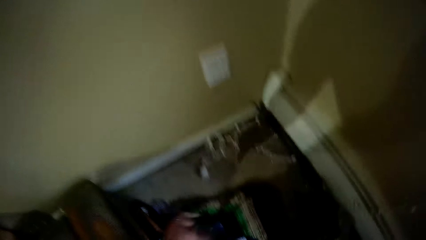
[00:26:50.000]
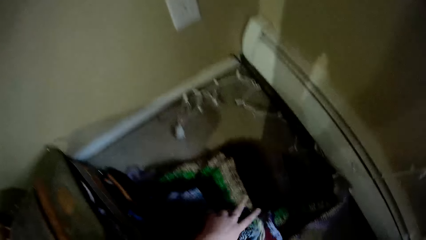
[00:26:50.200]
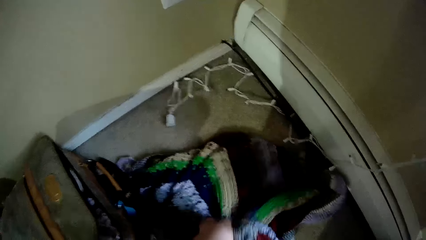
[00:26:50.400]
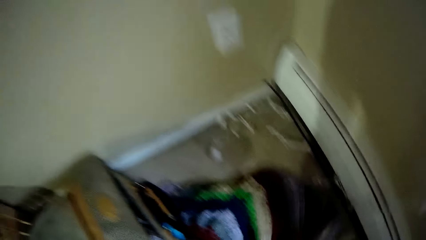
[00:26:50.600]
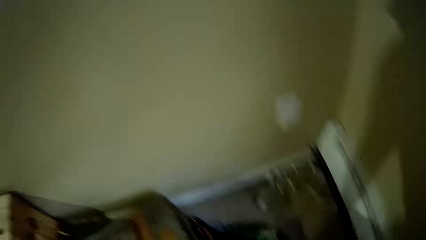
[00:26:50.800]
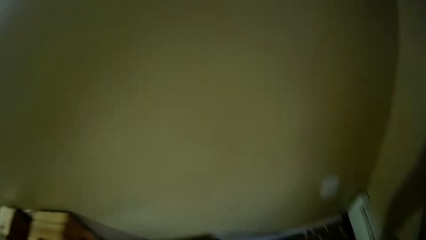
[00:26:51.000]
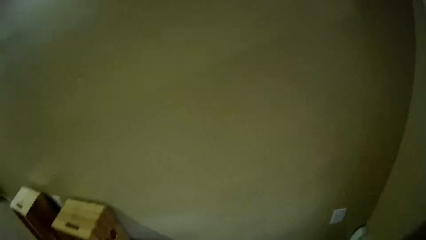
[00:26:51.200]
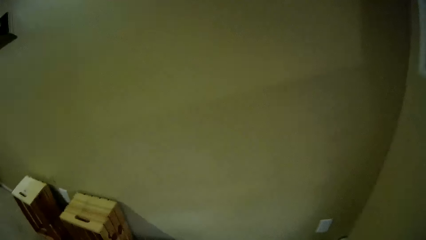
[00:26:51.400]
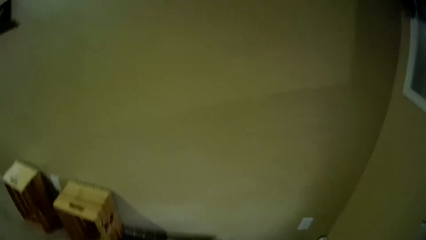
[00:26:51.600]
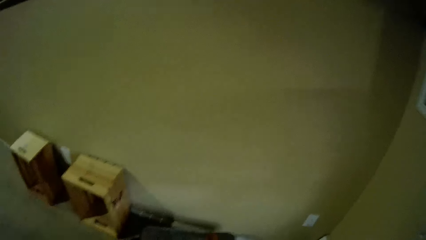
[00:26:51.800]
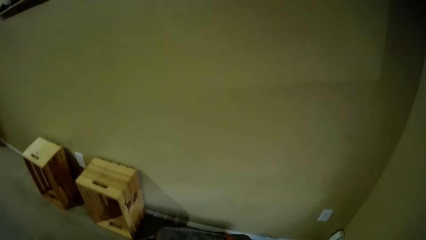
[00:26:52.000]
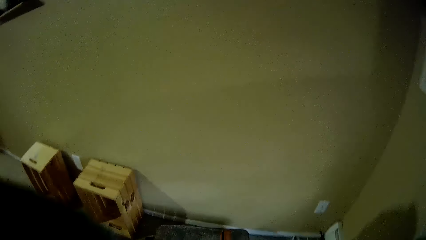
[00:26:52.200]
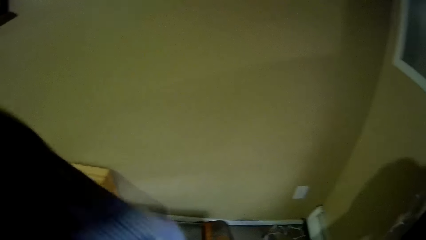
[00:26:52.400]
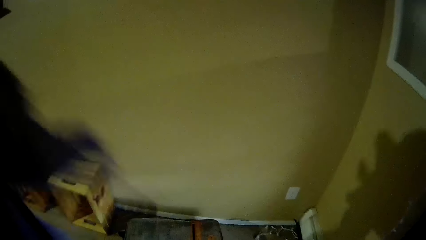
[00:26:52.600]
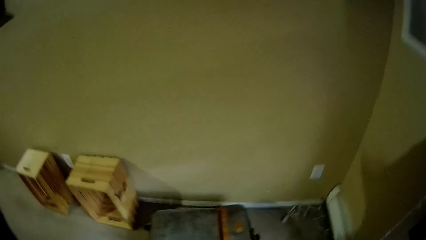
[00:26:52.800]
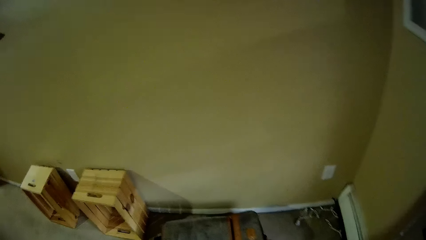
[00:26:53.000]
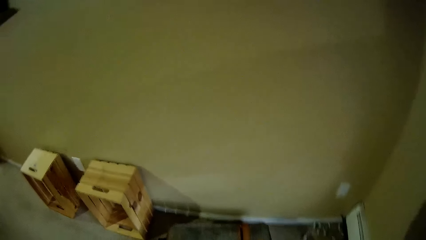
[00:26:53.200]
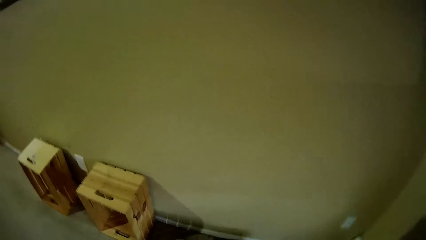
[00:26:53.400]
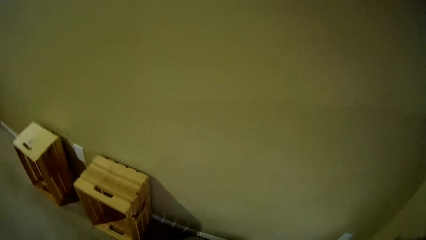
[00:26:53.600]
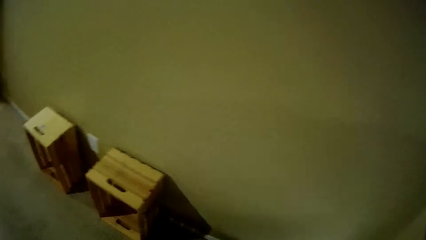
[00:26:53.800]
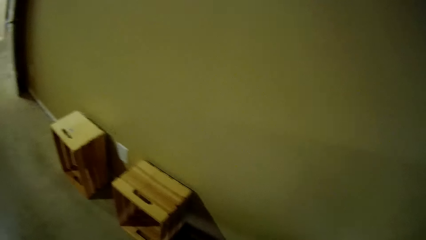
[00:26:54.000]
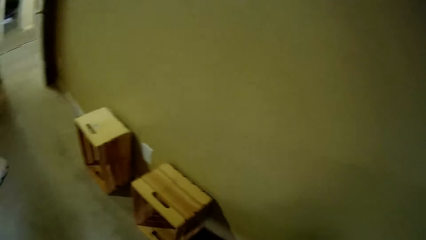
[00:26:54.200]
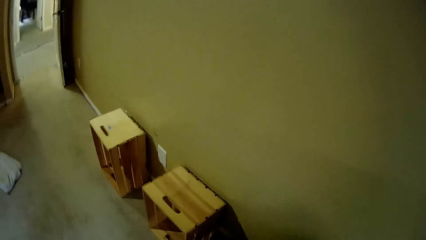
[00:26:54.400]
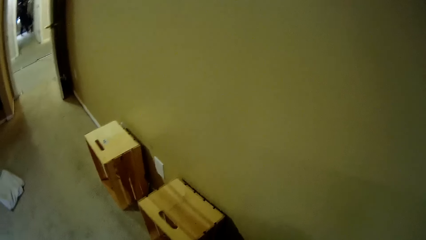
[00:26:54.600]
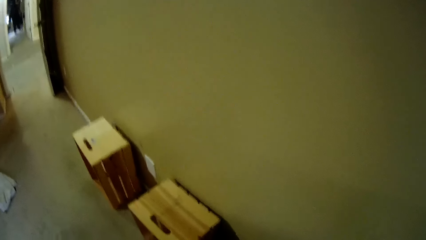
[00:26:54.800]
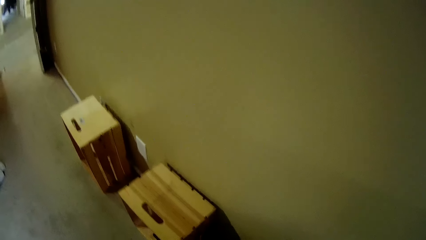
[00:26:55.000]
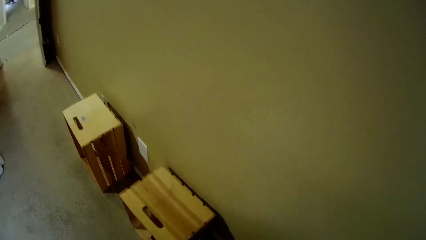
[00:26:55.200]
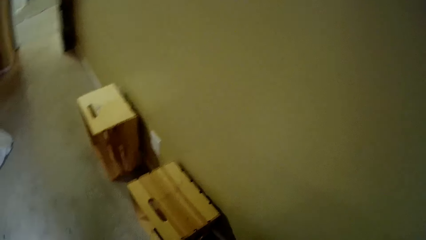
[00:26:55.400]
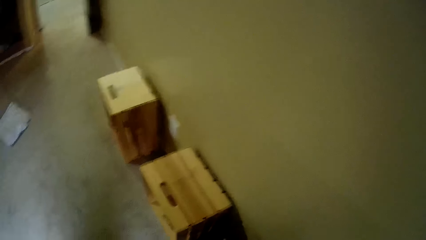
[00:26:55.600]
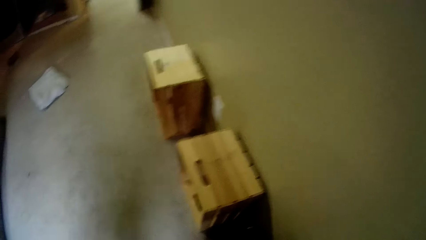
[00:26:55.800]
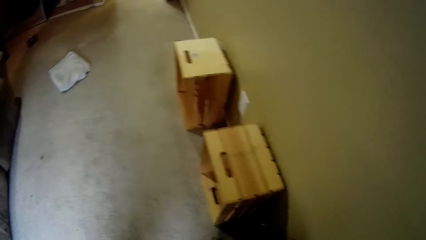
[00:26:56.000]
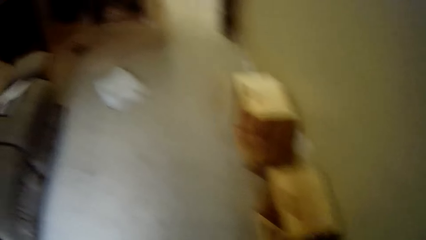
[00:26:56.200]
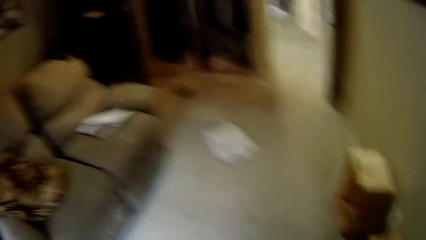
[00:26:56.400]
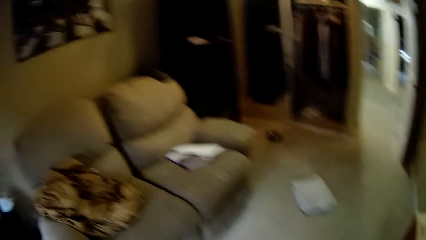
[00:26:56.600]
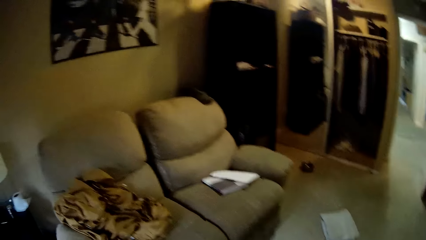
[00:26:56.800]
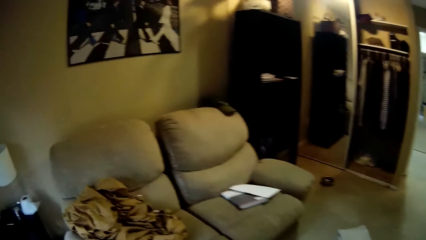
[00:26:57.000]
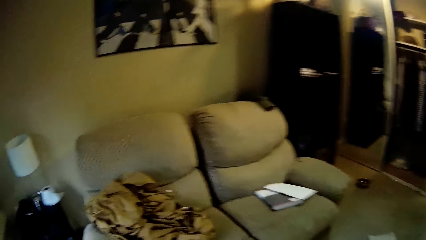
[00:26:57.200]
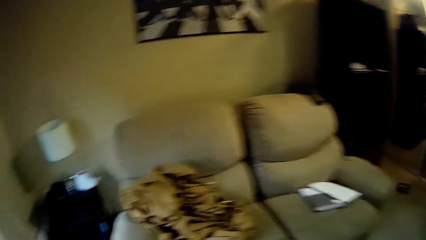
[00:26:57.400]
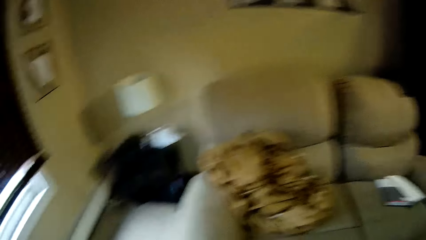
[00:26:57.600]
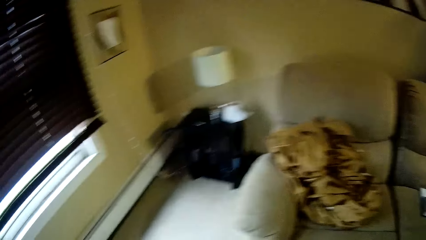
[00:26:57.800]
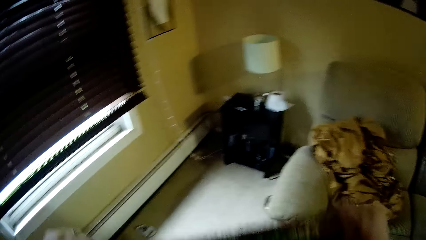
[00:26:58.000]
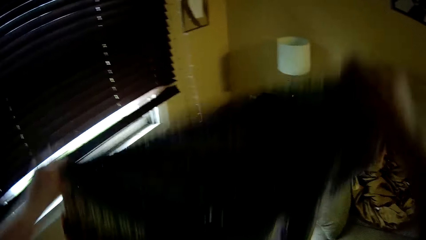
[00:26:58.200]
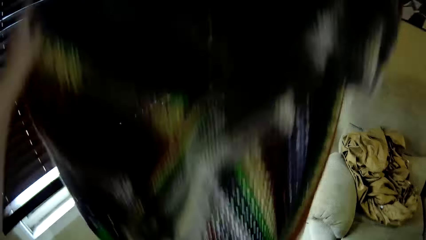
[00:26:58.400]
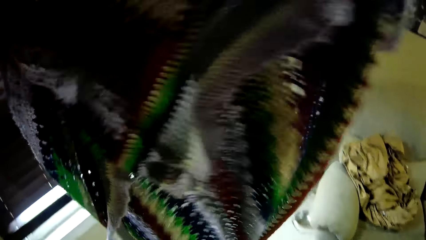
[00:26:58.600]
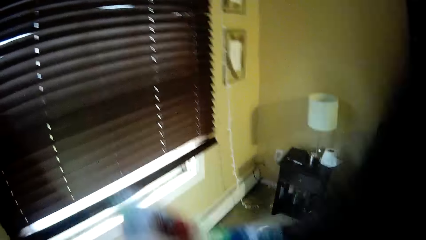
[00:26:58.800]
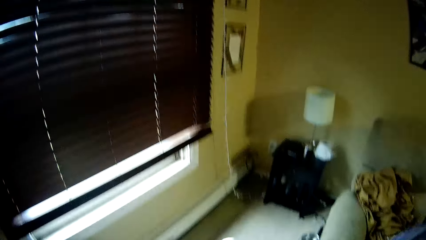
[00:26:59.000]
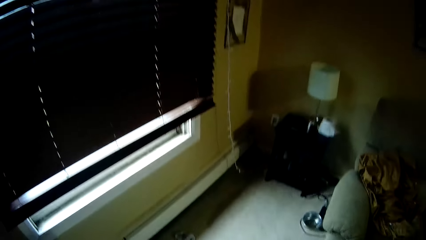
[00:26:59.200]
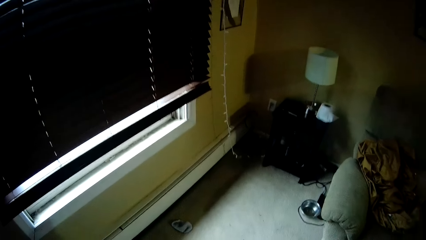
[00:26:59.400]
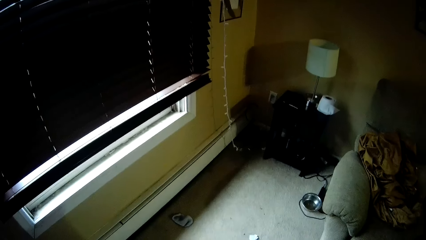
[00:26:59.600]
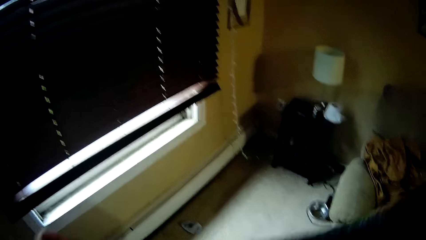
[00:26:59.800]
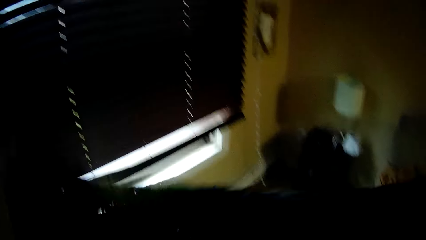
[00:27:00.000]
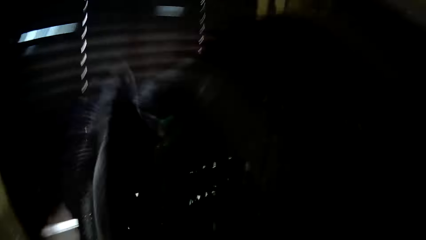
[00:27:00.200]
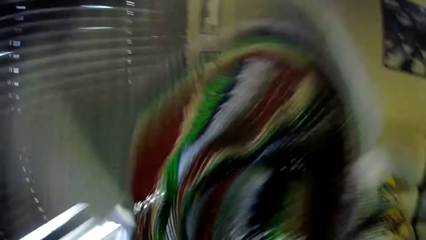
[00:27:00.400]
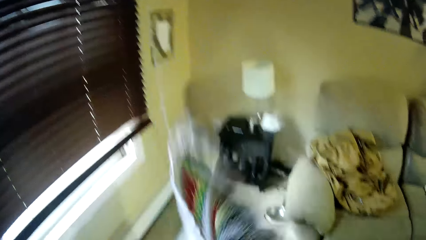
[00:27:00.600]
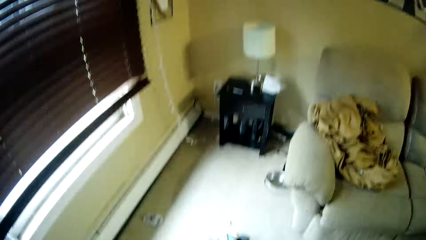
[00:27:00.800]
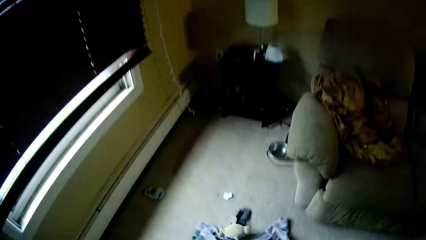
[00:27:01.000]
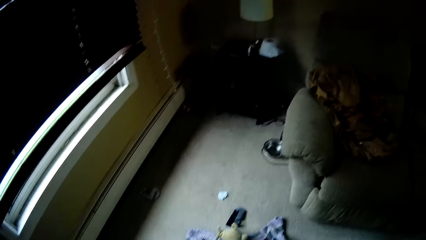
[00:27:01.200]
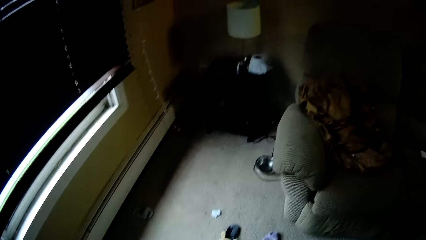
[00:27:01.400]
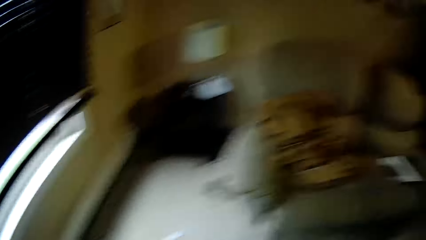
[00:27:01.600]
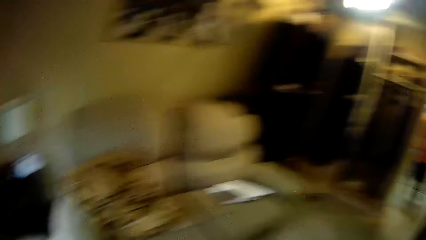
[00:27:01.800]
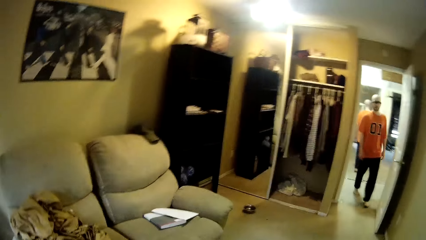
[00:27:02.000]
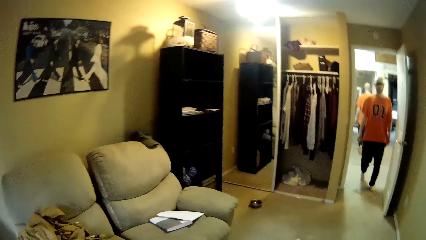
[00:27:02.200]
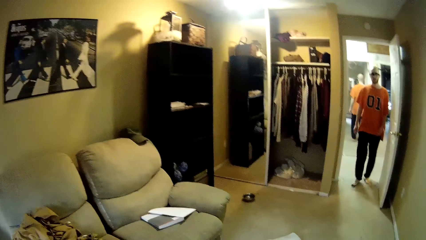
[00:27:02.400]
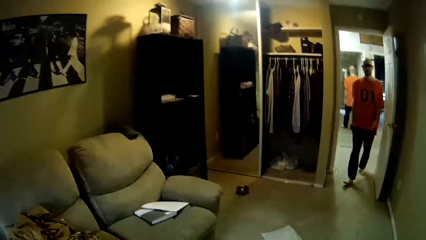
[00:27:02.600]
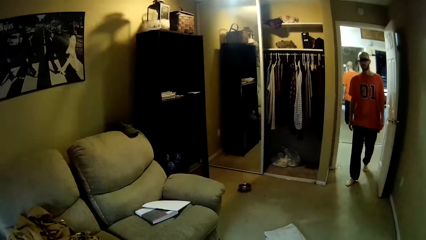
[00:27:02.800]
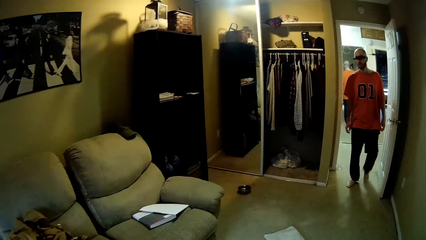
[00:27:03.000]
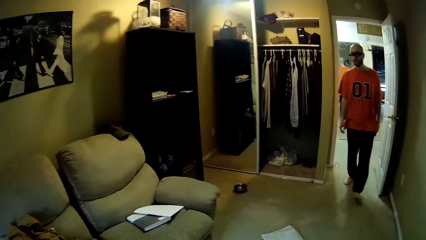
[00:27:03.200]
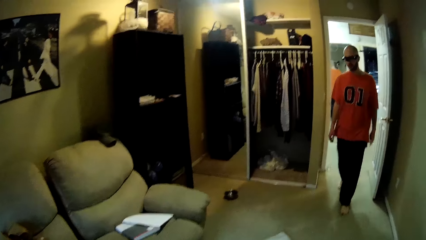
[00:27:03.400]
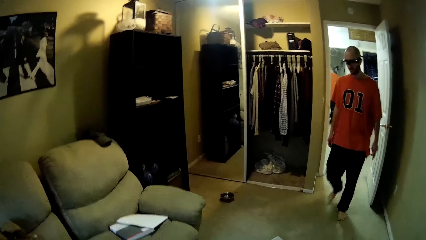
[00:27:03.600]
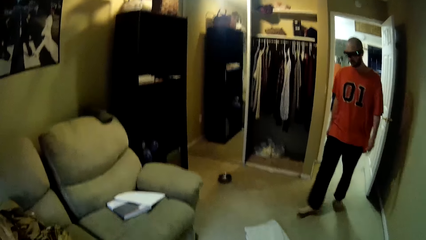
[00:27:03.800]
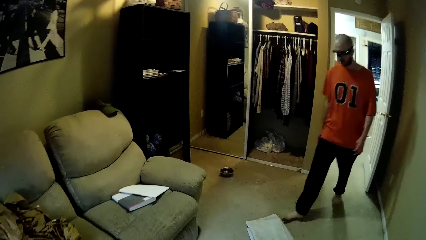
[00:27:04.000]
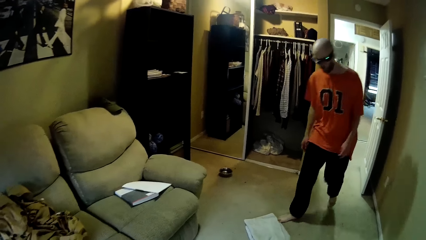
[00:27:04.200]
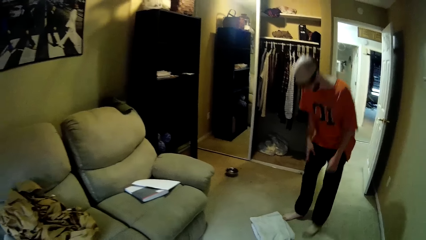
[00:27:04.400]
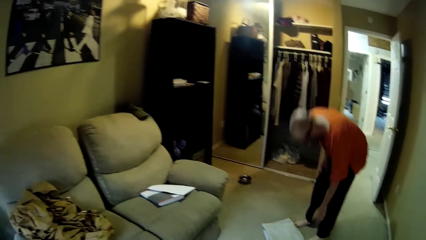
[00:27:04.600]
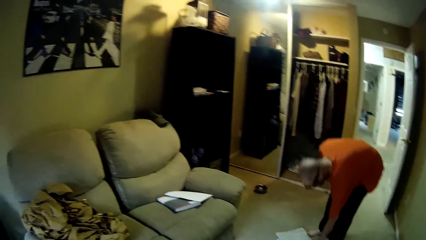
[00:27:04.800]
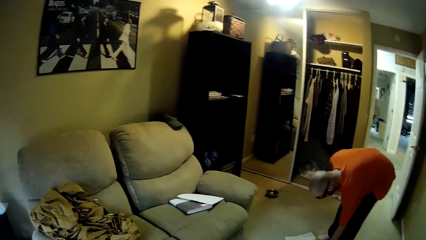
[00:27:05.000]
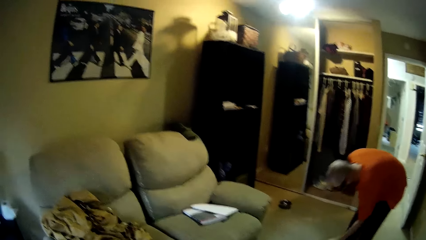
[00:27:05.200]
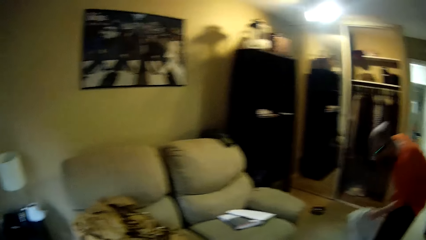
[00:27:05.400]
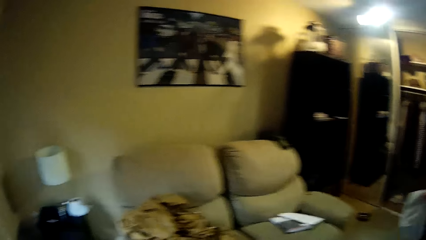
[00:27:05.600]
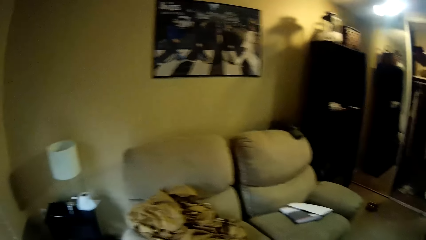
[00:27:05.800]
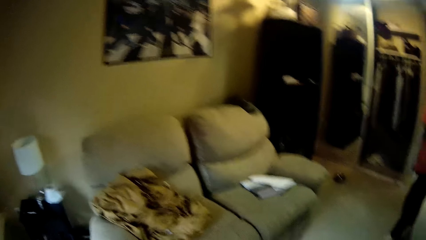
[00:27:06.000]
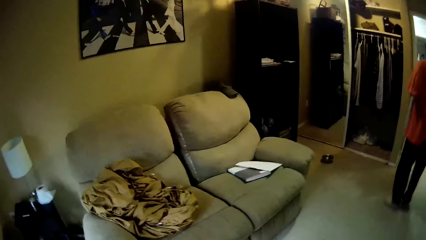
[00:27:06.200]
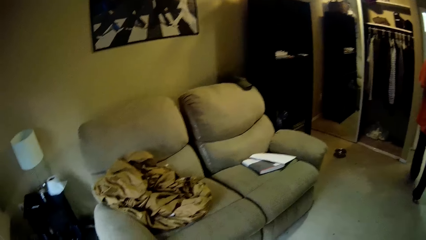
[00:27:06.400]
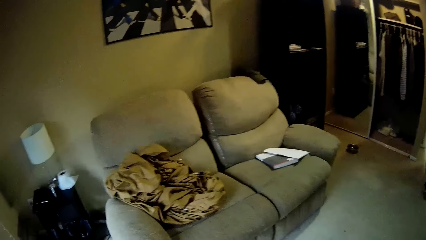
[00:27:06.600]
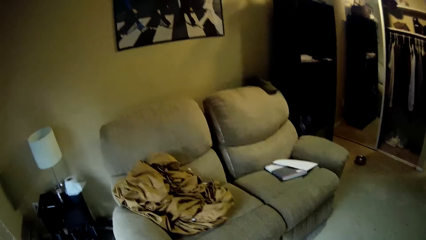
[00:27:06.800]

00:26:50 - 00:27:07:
The camera wearer picks up a cloth from the floor with her left hand. She looks around. She adjusts the cloth with her hands. She folds the cloth. A man walks into the room. The man picks up a cloth or book from the floor with his left hand.
